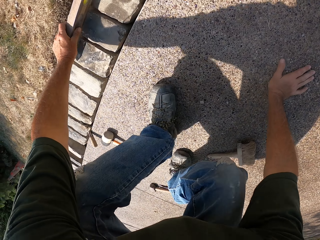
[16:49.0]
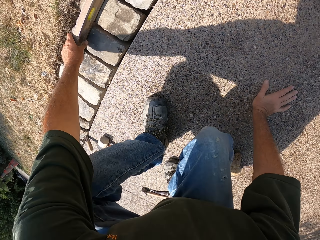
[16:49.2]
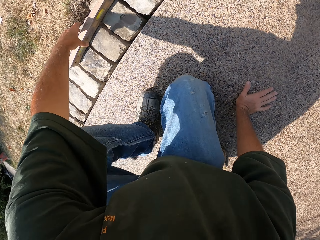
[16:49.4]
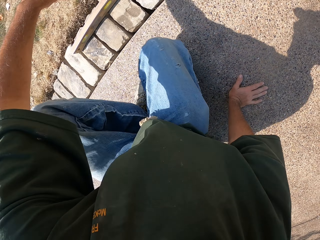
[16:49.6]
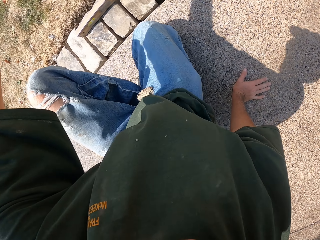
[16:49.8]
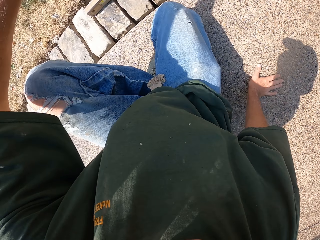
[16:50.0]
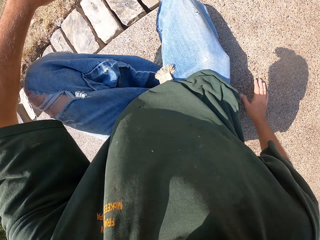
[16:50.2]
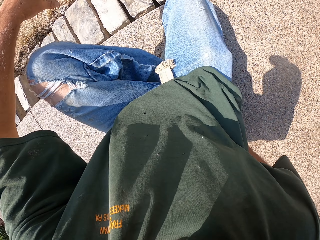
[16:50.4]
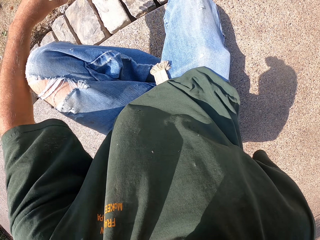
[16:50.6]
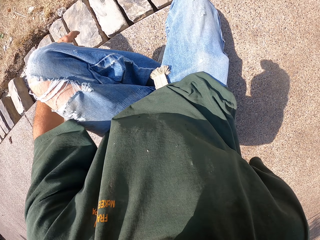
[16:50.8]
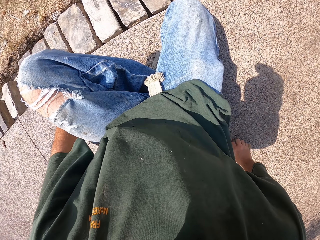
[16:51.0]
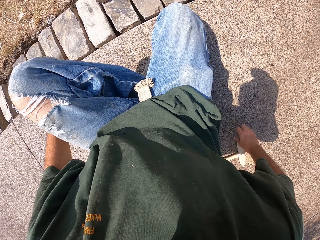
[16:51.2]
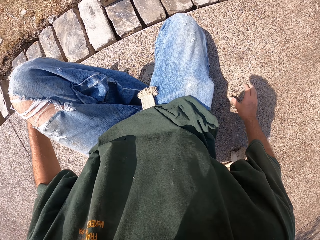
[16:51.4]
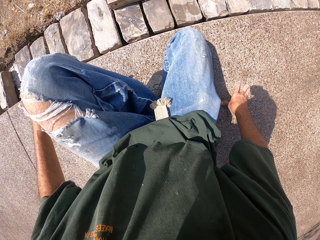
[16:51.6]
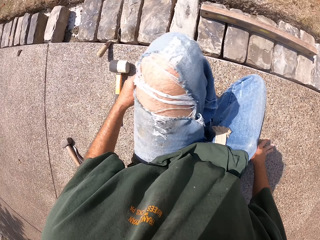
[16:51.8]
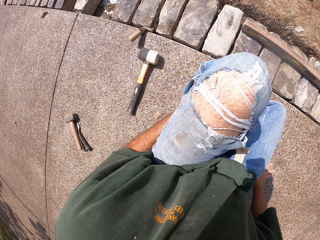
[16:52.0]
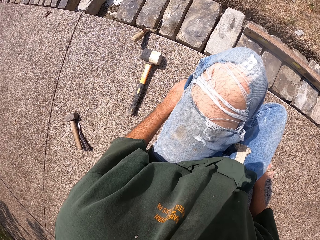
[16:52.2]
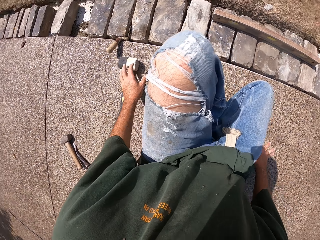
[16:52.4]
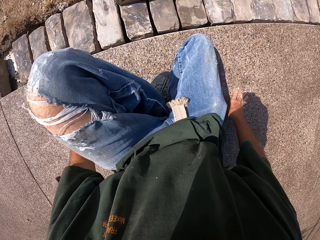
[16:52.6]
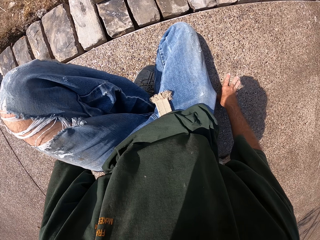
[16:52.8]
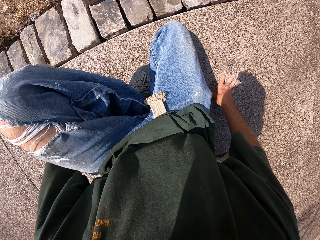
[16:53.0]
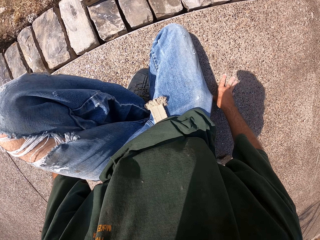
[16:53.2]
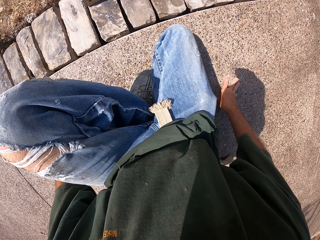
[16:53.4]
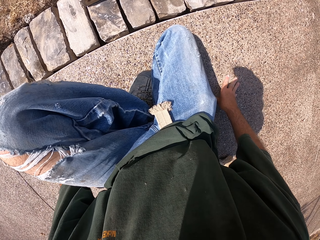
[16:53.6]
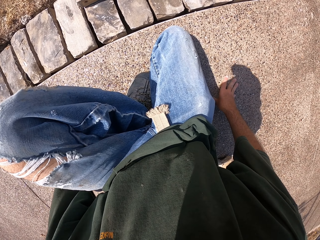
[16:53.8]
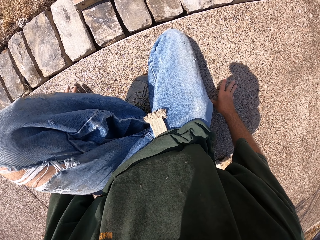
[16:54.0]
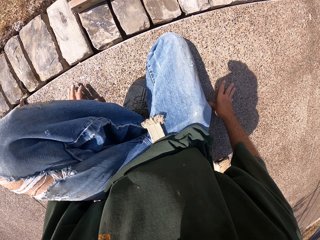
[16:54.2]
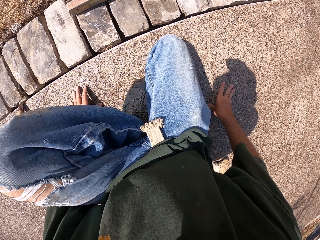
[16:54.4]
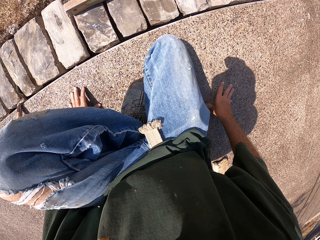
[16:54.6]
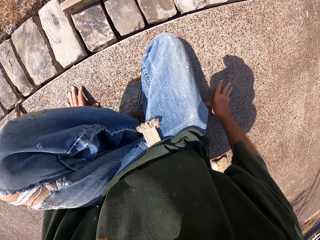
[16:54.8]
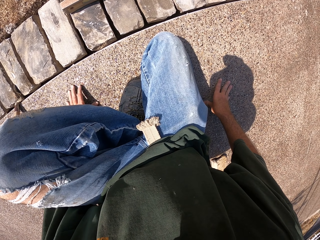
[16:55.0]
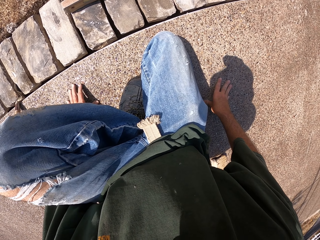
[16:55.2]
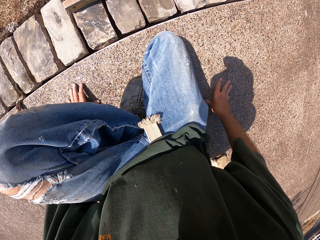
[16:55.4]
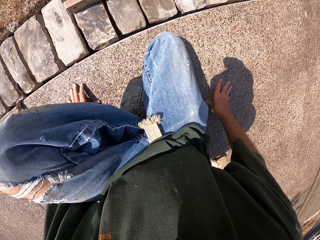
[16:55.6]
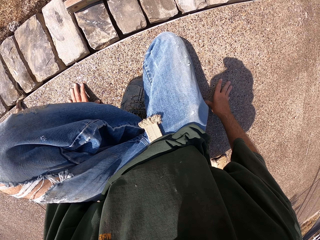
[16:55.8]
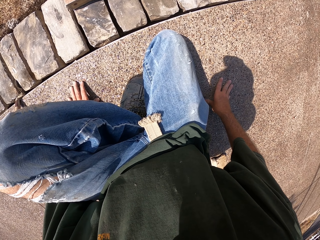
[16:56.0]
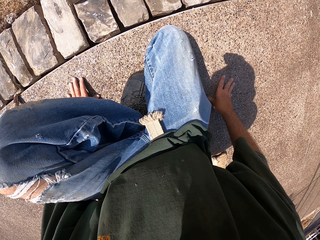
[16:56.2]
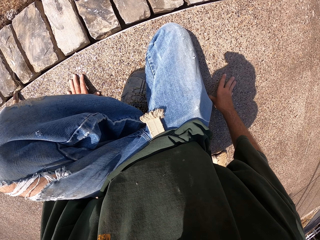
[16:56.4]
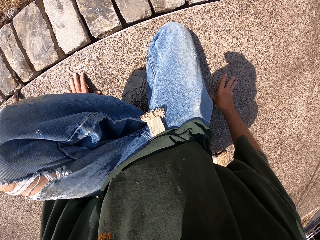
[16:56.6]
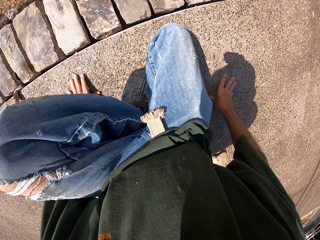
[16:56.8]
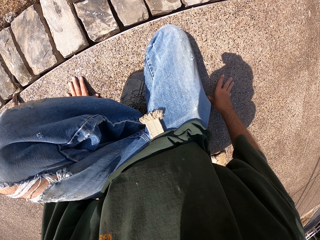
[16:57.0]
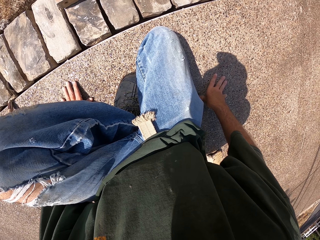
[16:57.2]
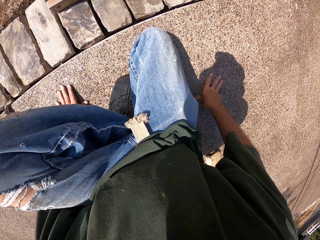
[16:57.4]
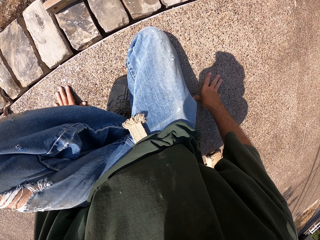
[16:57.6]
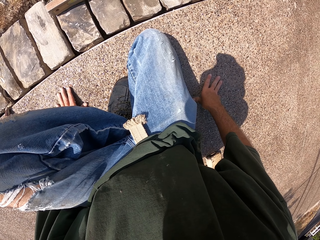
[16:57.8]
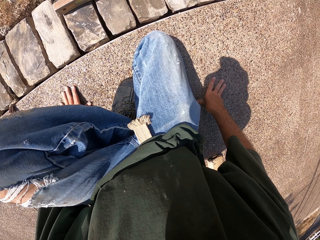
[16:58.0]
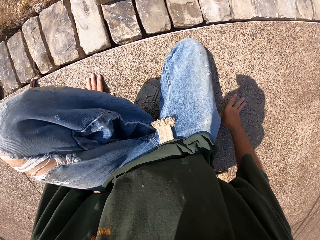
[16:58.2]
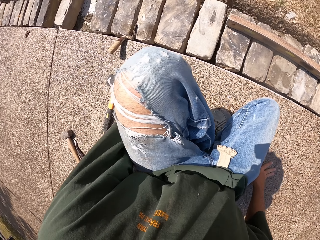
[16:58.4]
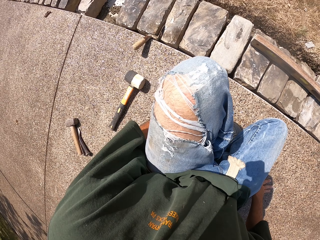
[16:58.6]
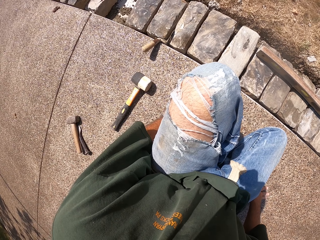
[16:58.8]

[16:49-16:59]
The camera wearer checks the level with the level balance. They put the level ruler down. They kneel down. They look around the compound. They look at the stones.

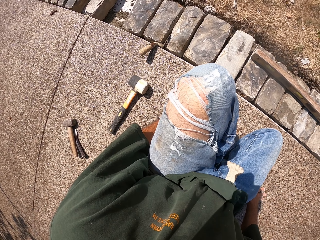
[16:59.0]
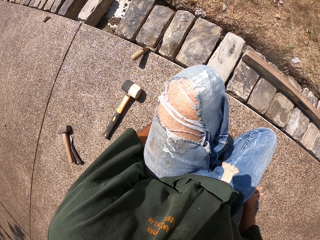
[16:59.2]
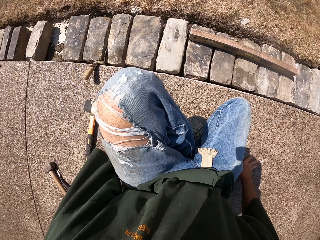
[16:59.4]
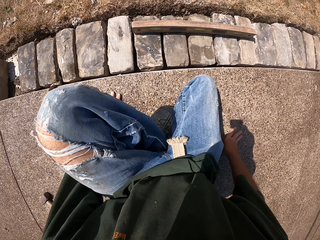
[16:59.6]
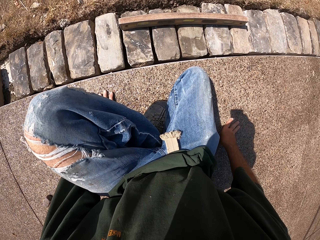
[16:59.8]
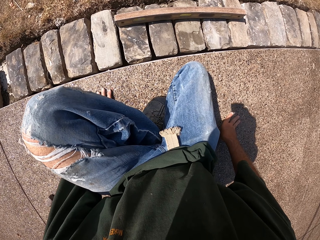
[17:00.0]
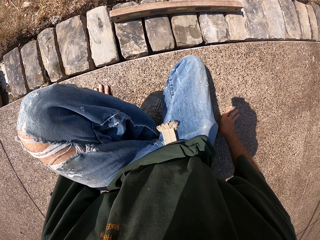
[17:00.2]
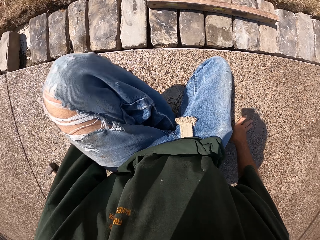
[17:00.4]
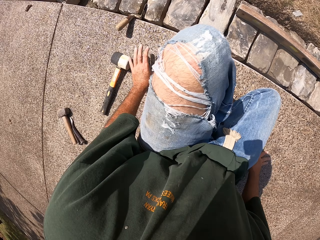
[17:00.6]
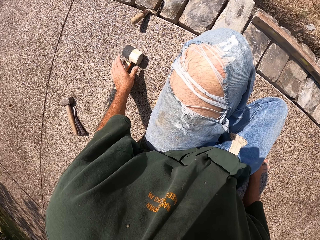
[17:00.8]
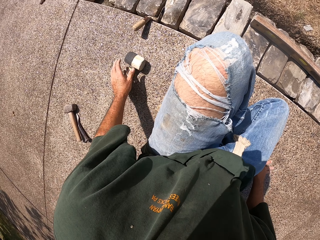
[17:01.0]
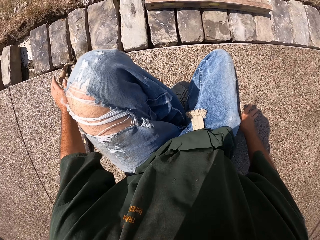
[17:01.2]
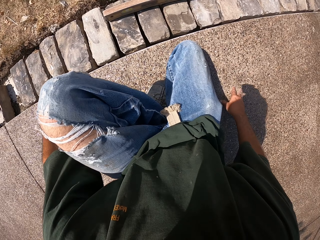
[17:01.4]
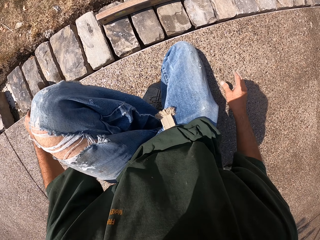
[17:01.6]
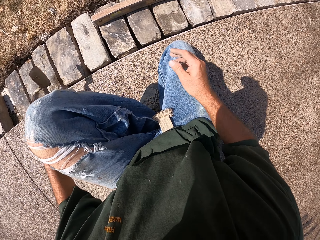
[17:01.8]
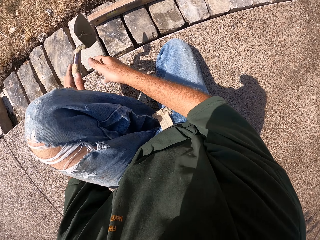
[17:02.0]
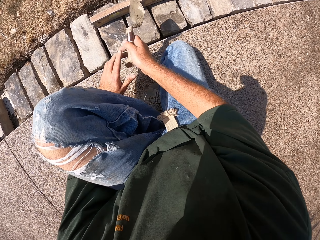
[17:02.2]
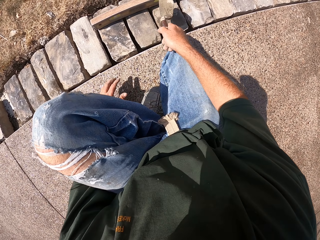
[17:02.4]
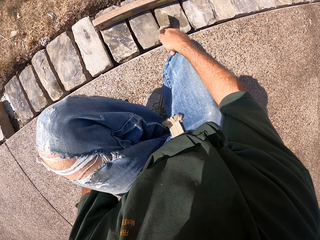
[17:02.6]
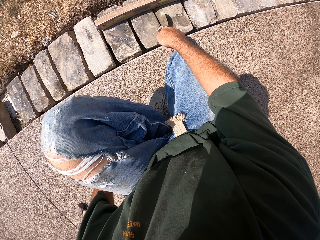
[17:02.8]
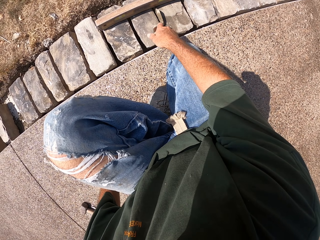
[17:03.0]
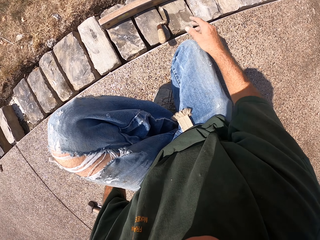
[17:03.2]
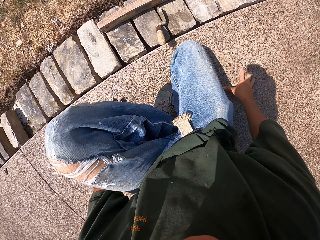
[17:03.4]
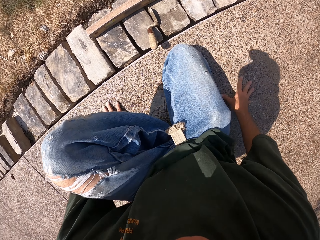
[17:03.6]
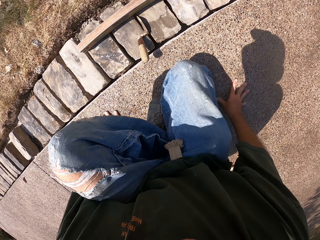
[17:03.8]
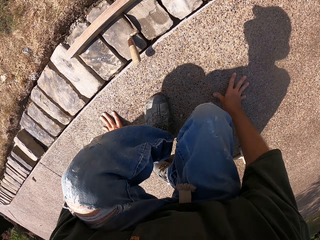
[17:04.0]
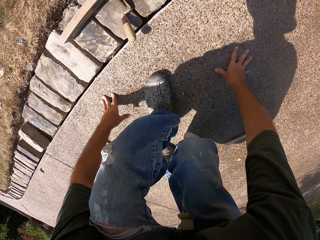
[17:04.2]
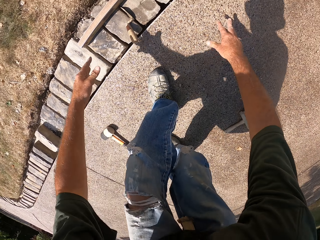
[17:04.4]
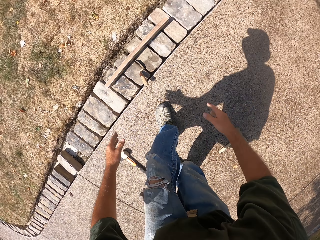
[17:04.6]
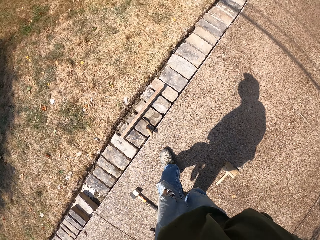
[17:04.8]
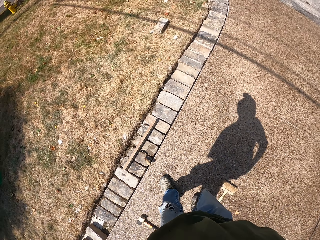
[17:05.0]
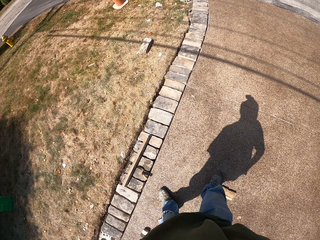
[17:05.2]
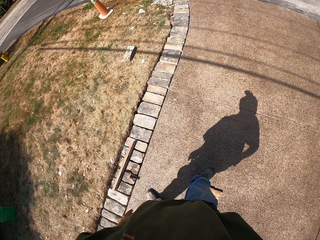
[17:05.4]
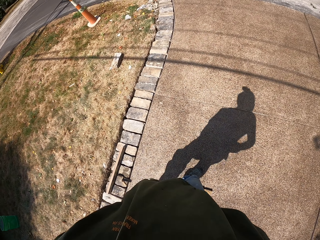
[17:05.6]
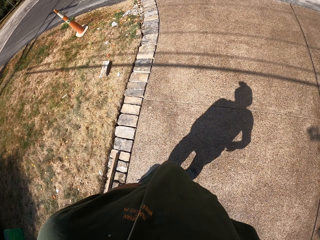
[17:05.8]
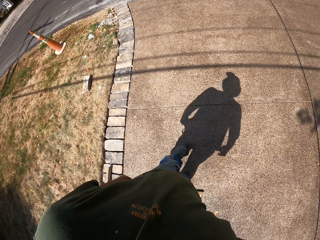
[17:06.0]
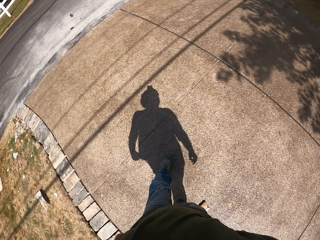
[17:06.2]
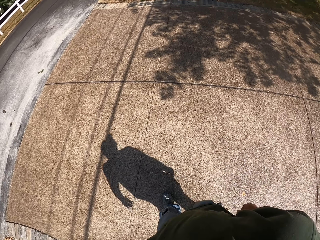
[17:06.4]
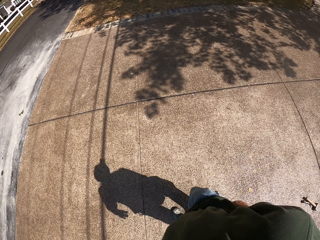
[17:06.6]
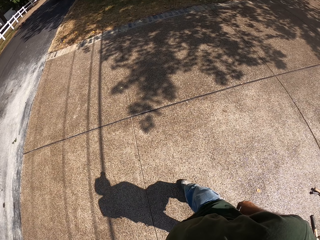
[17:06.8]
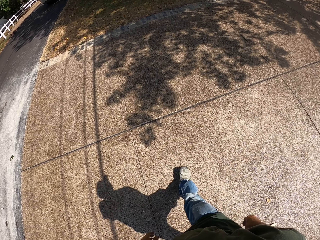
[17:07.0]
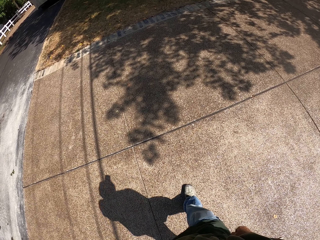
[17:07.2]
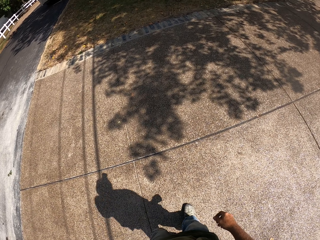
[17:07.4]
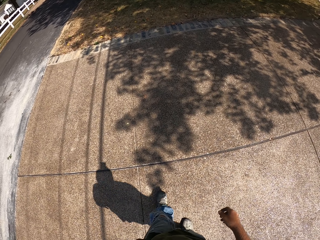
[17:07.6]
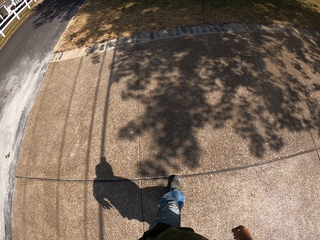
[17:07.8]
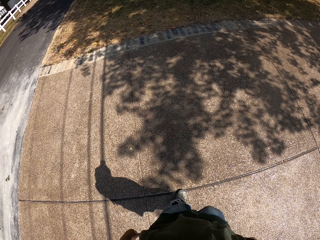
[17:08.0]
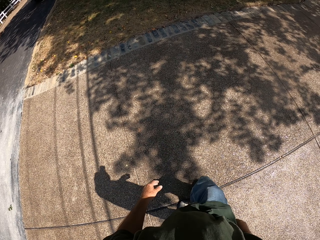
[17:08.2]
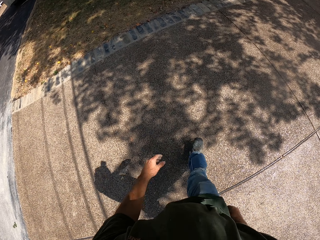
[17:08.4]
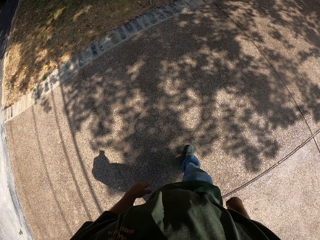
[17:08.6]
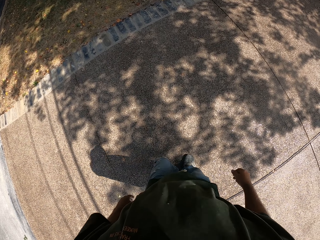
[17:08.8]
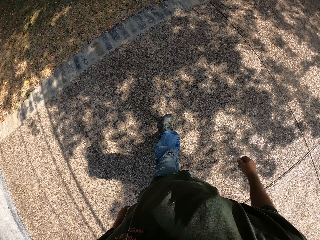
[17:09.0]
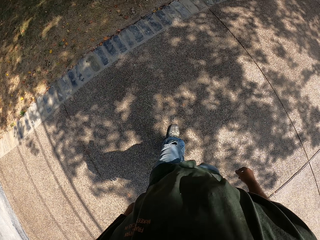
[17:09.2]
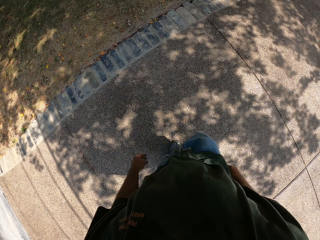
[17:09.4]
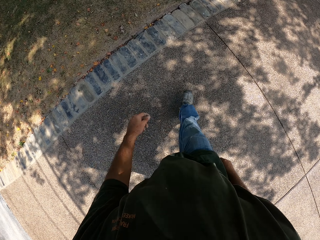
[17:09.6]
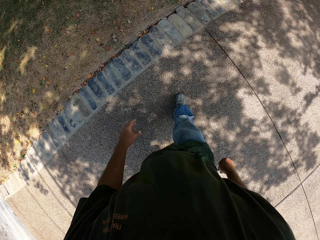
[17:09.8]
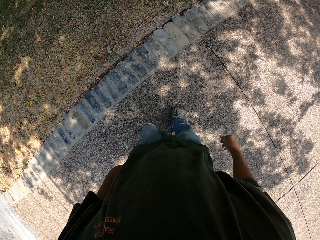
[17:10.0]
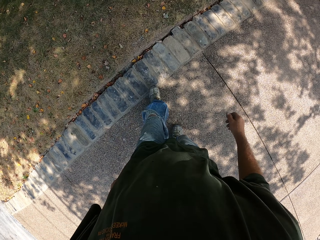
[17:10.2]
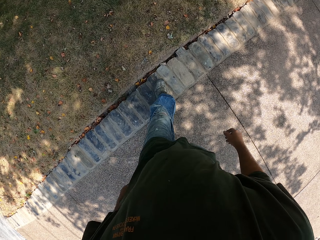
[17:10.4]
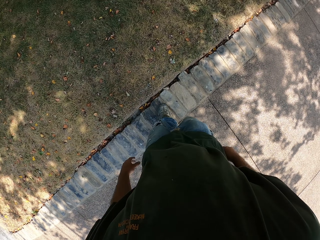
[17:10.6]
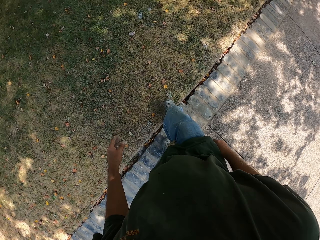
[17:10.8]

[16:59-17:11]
The camera wearer picks up a spoon or trowel. They put the spoon on the stone. They stand and walk around the compound.
